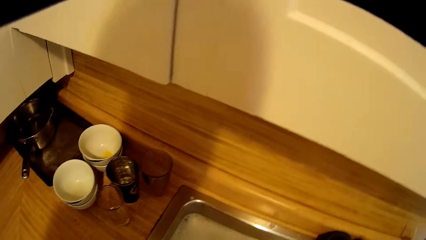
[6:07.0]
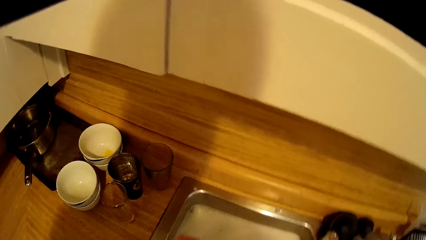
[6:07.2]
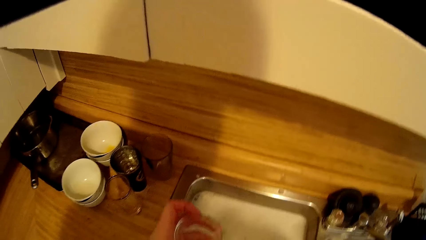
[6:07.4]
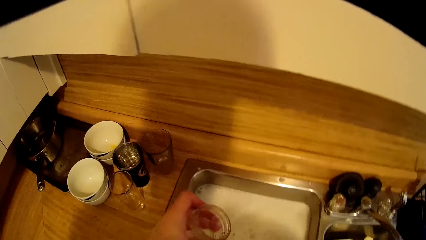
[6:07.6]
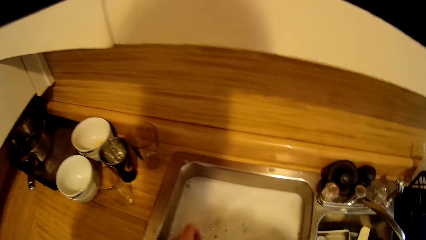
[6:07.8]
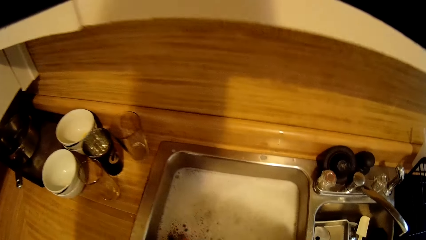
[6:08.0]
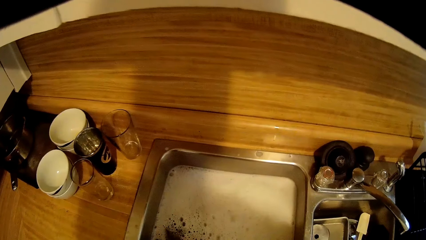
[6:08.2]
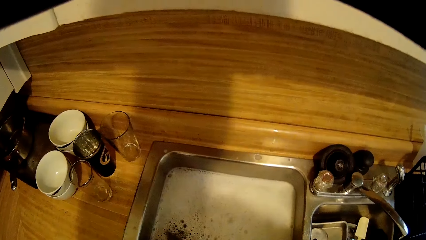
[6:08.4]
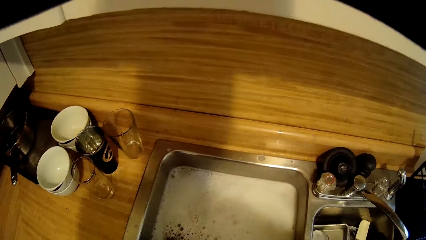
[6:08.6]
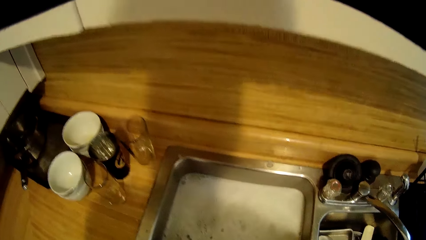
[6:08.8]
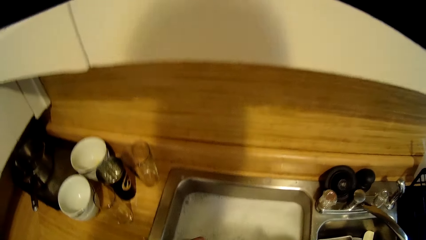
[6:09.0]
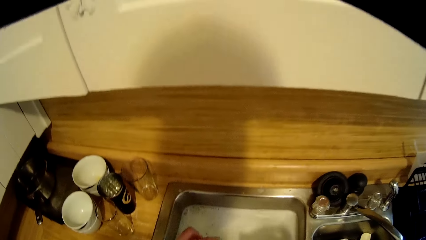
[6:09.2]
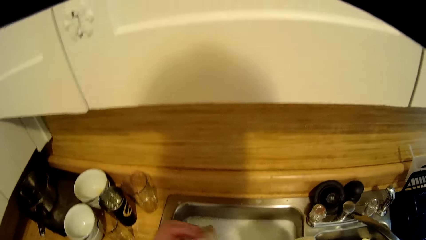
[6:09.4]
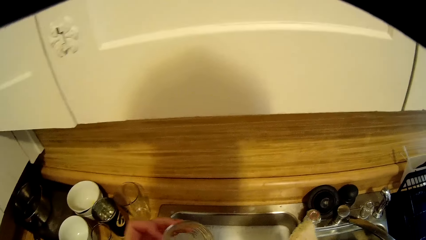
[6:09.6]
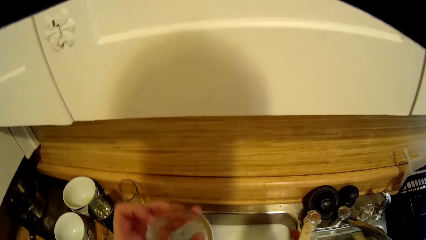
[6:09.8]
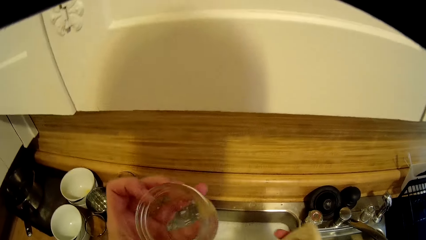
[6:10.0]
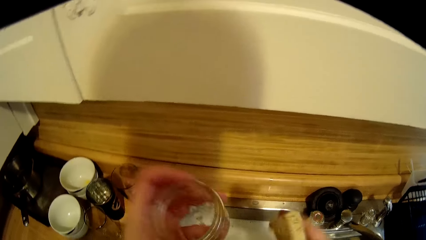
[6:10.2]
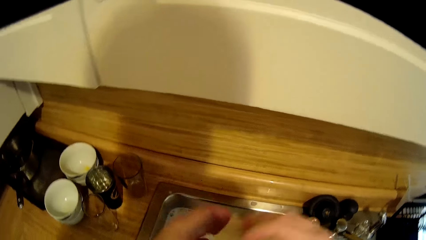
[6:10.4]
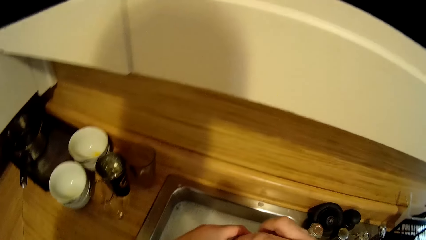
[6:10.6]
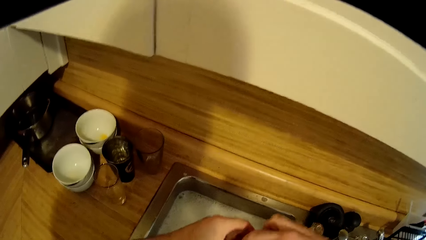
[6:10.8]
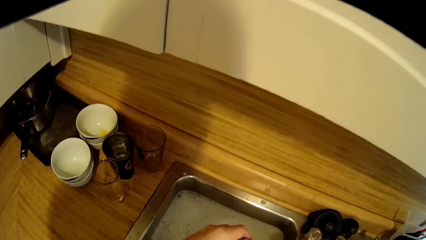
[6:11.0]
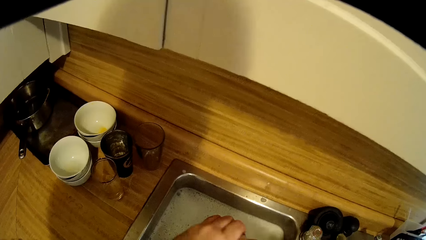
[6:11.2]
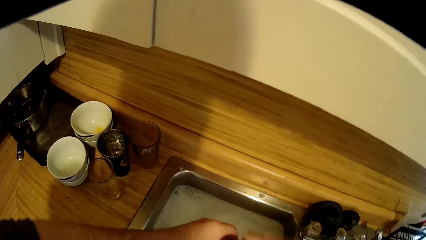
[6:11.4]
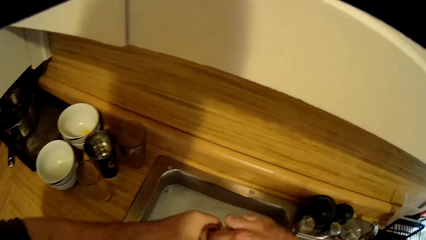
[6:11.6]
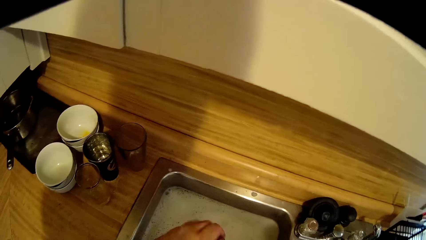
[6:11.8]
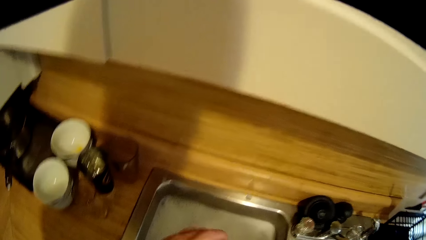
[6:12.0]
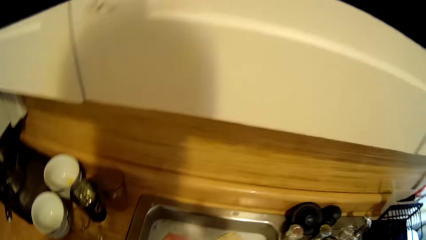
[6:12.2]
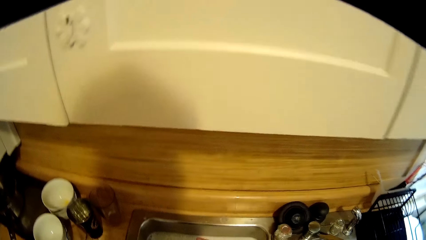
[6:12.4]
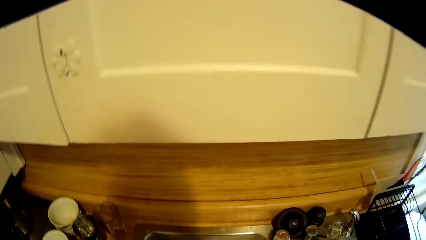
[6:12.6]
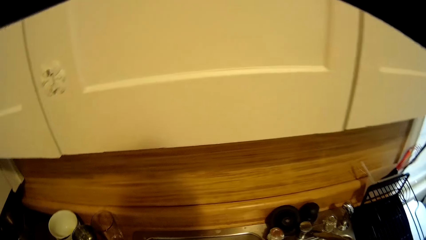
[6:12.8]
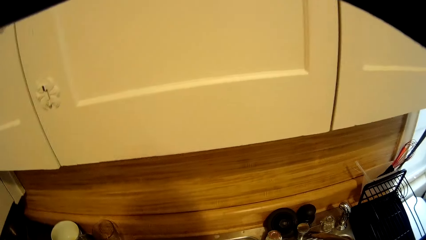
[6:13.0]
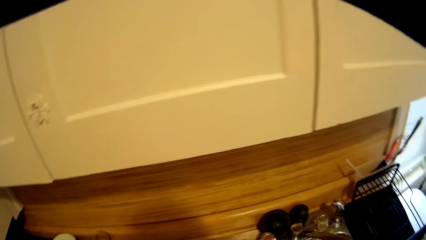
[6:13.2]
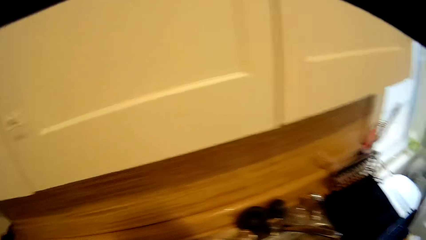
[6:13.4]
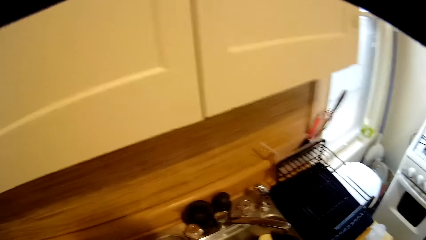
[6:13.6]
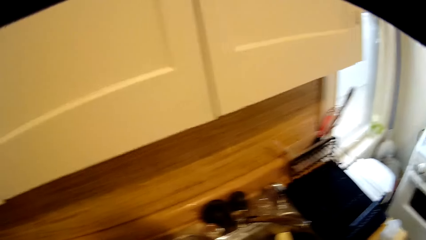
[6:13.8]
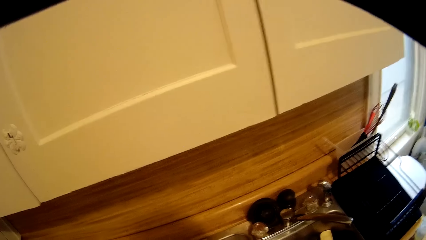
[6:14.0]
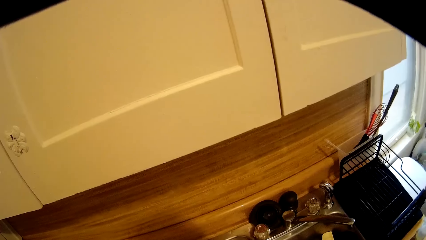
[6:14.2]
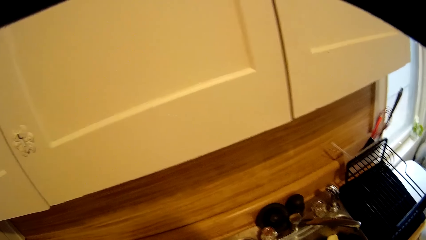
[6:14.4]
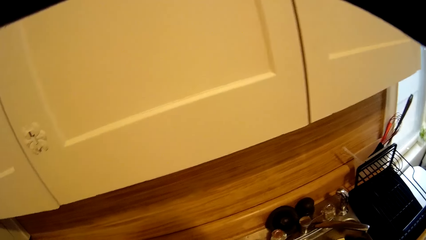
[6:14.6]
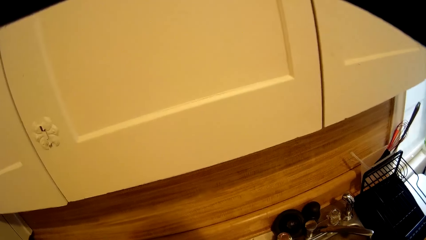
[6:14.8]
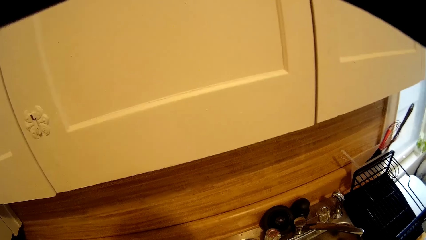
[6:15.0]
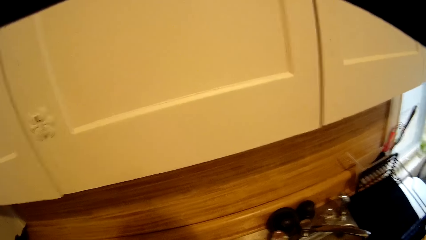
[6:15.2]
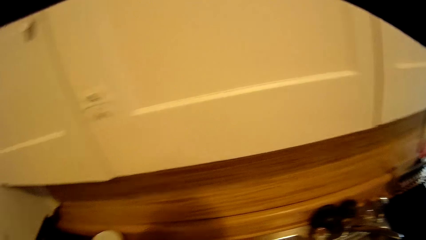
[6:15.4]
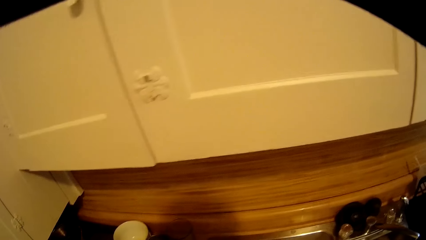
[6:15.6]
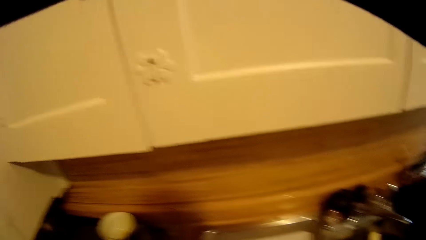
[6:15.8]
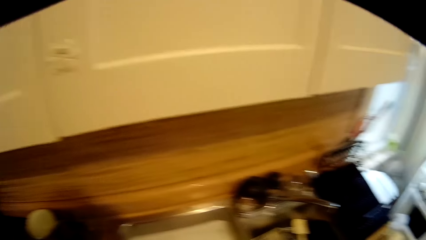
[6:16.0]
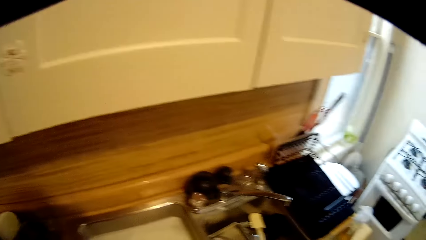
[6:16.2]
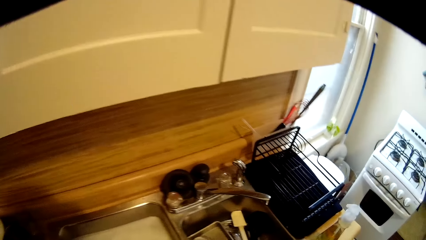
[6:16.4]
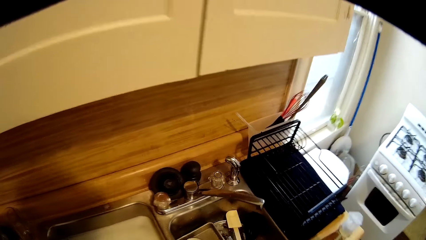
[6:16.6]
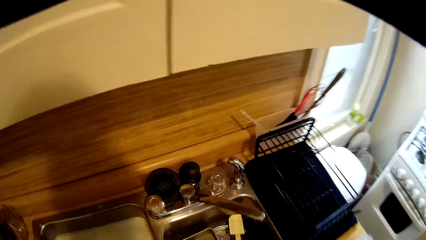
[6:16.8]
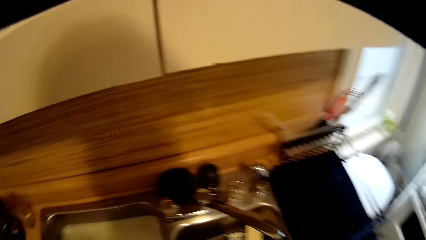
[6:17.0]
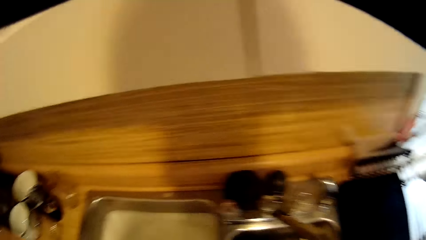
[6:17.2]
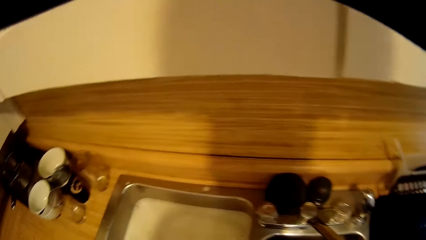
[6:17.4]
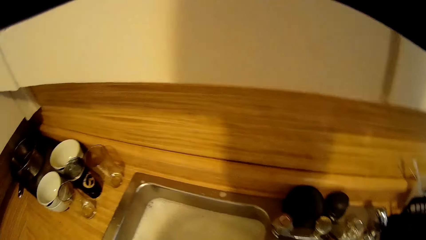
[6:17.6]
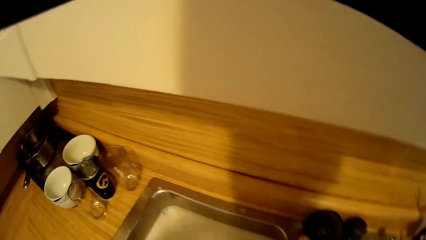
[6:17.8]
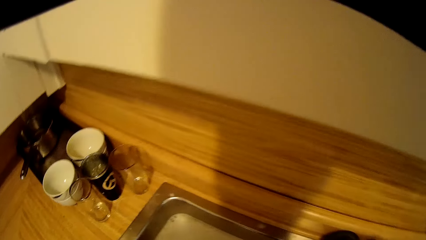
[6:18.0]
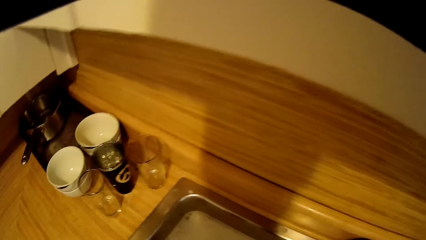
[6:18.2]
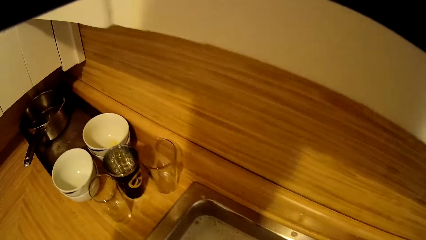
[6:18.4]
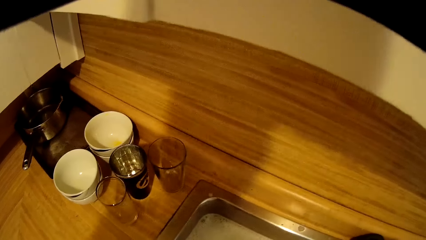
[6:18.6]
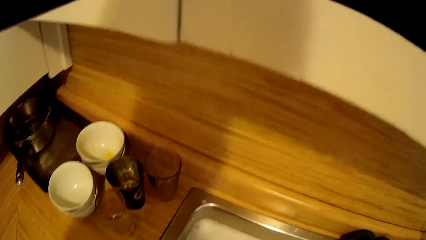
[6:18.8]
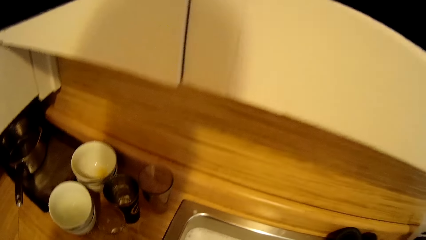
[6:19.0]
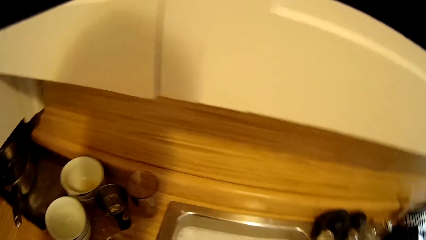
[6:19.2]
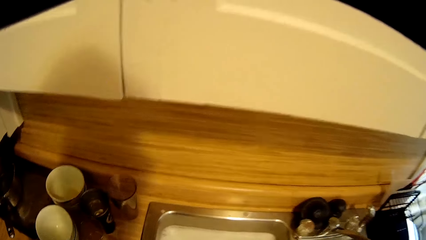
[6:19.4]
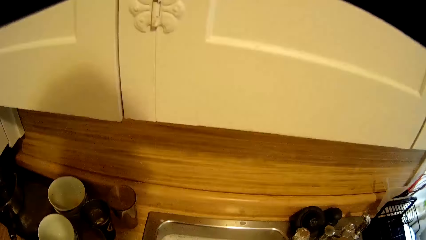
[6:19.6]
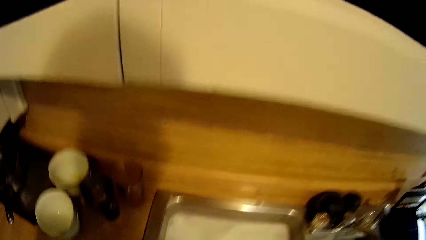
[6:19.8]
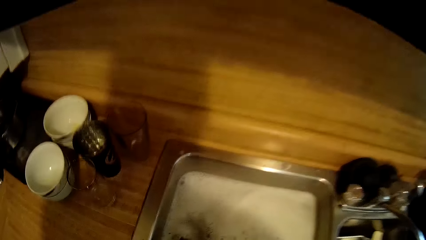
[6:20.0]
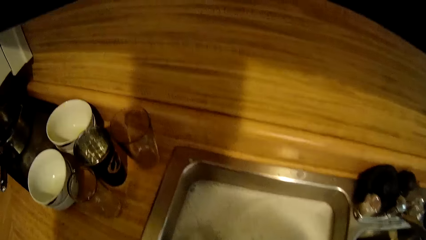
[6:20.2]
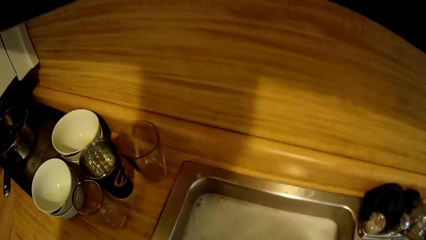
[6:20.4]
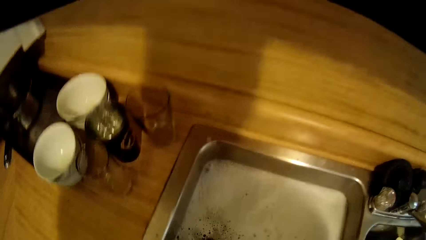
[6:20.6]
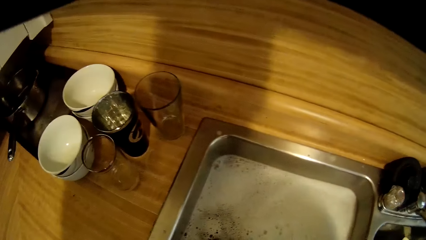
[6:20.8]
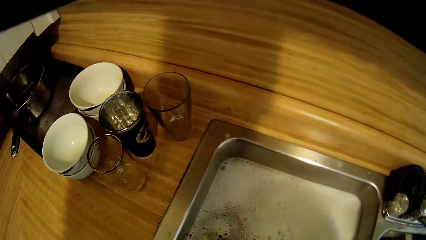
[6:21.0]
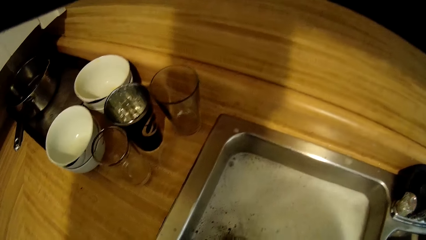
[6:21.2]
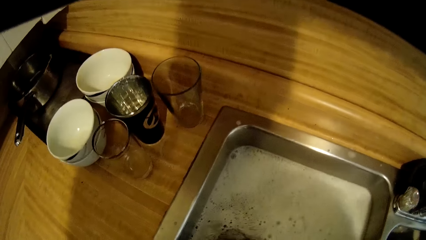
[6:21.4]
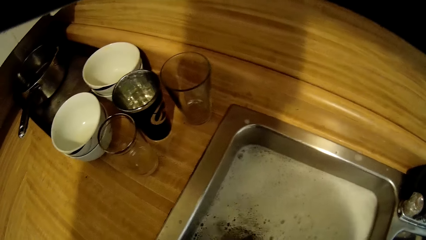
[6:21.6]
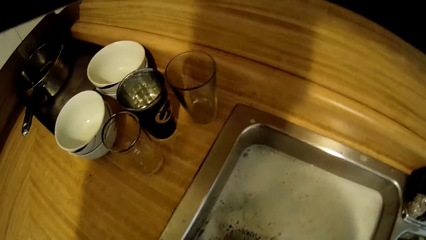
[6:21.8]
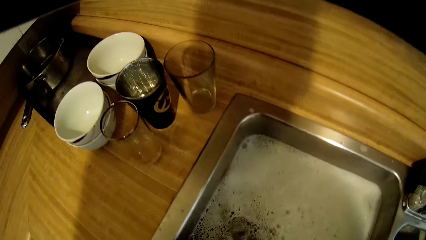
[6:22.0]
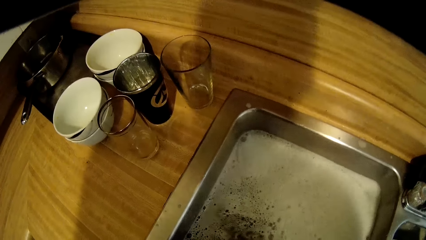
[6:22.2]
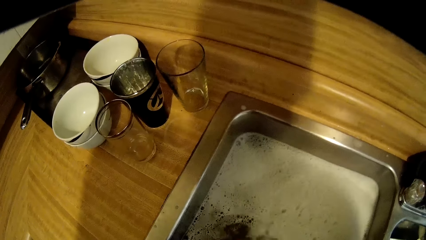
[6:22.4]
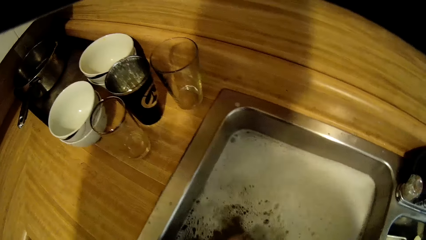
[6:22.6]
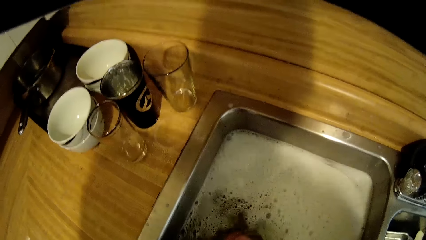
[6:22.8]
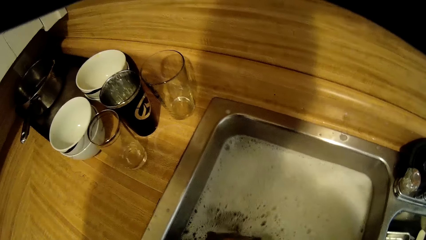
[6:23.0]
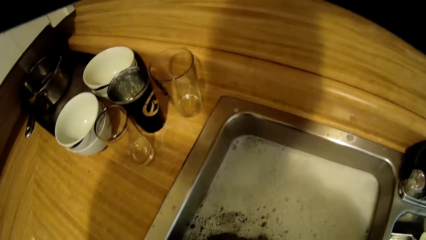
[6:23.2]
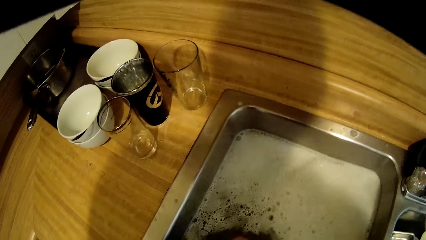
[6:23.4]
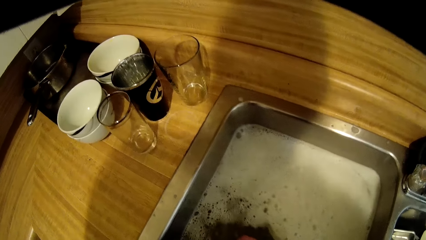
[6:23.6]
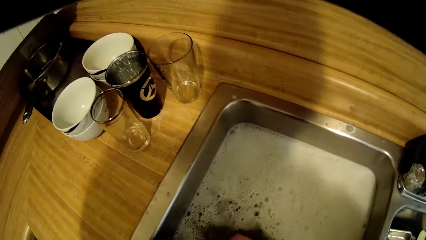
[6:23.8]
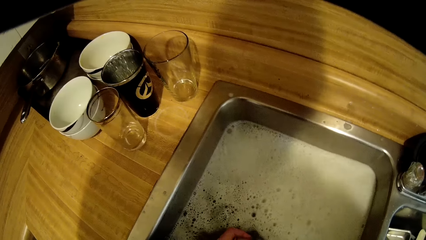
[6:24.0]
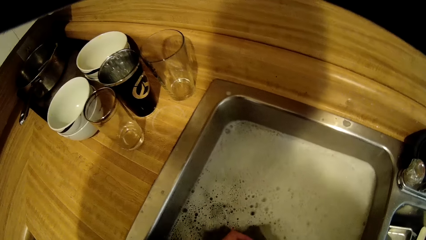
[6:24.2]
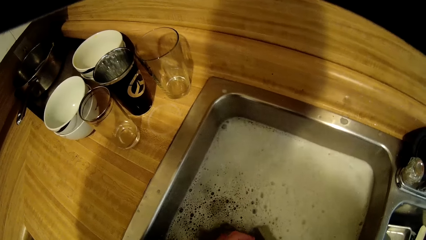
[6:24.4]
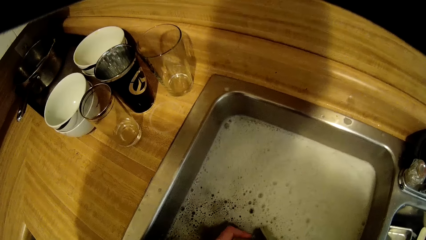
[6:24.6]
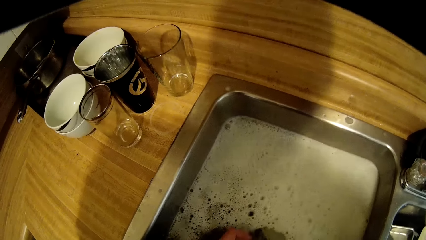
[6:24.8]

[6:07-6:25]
The camera wearer washes the glass. He lifts the glass from the sink and puts the glass in the sink. He lifts the glass from the sink. He washes the glass with a sponge. He washes the utensil. He puts his hand in the water.
